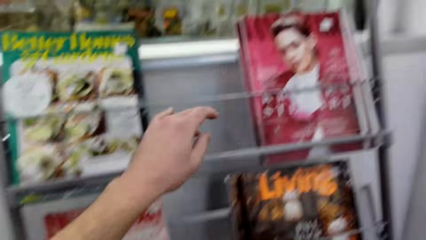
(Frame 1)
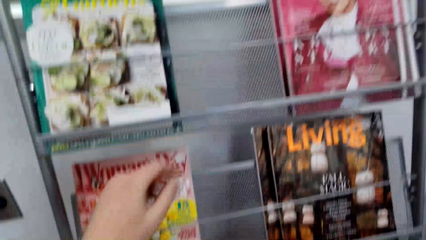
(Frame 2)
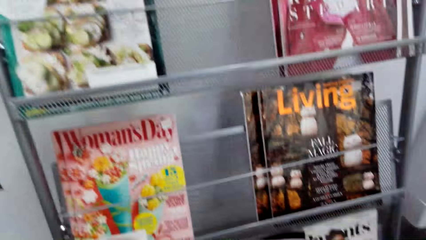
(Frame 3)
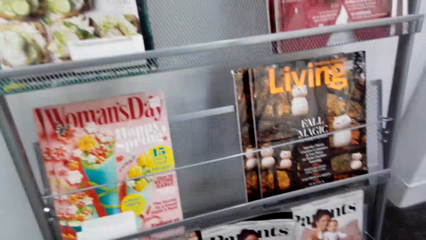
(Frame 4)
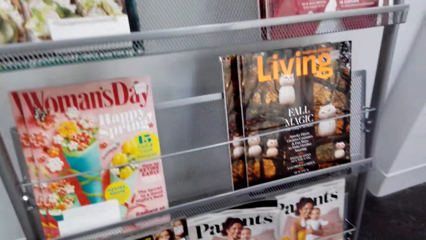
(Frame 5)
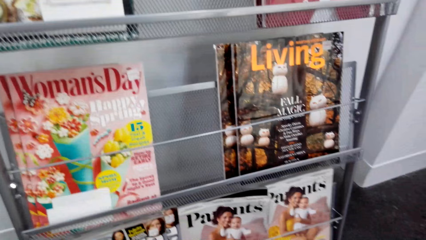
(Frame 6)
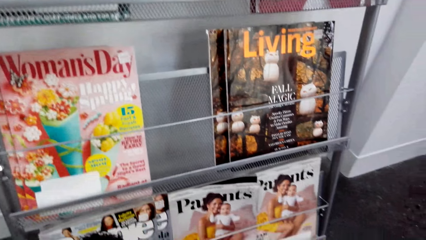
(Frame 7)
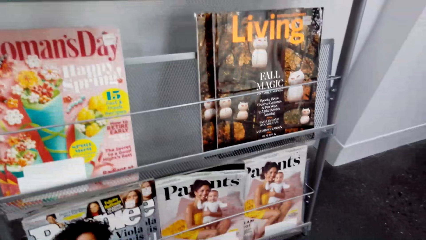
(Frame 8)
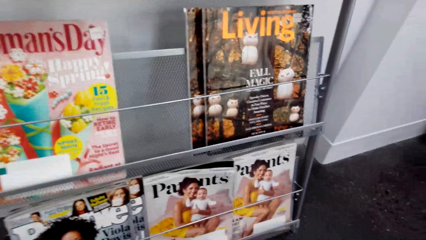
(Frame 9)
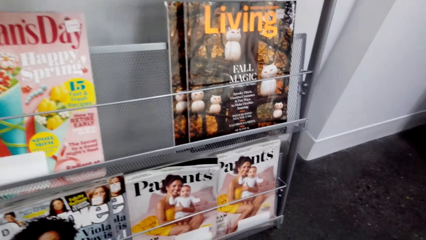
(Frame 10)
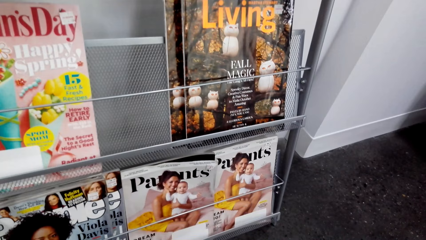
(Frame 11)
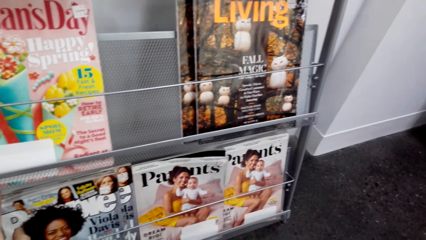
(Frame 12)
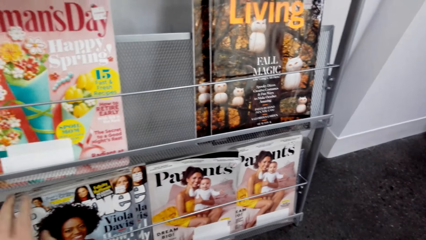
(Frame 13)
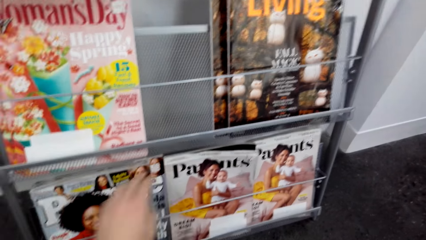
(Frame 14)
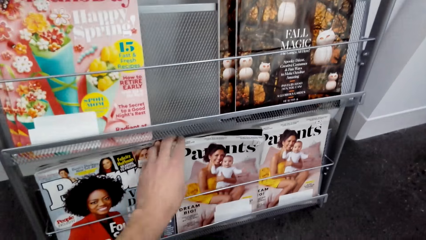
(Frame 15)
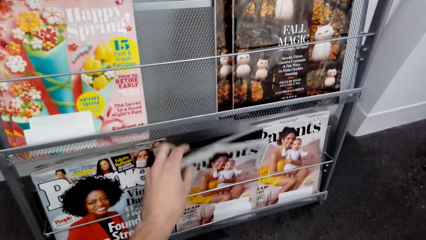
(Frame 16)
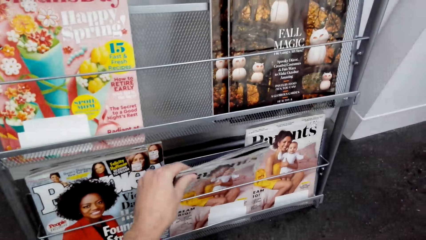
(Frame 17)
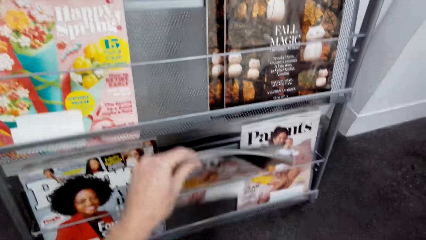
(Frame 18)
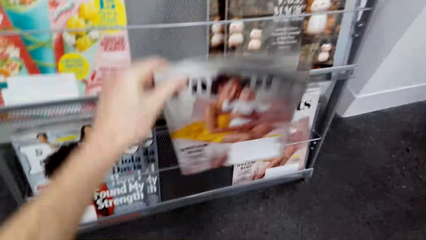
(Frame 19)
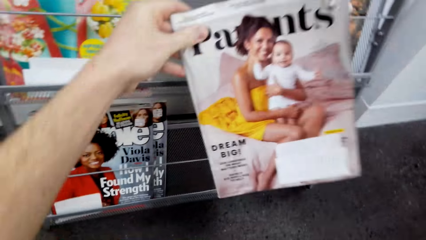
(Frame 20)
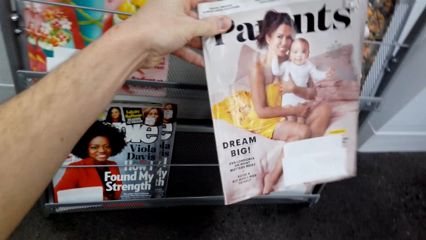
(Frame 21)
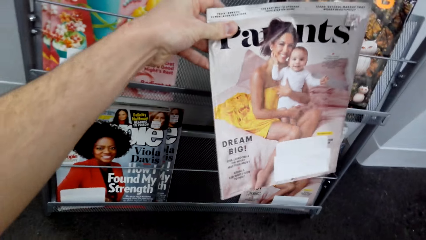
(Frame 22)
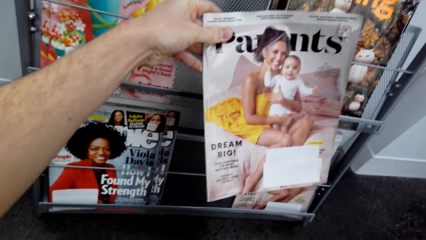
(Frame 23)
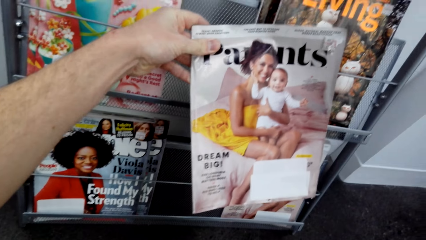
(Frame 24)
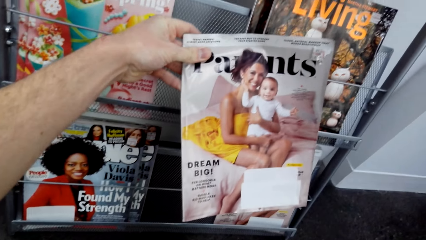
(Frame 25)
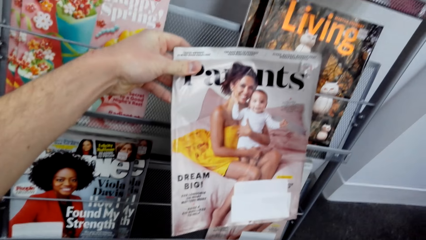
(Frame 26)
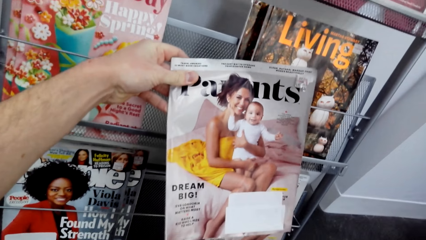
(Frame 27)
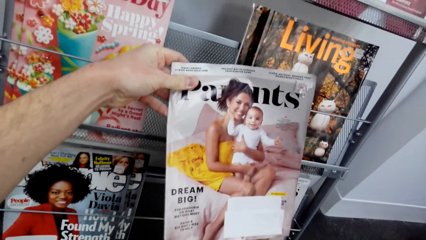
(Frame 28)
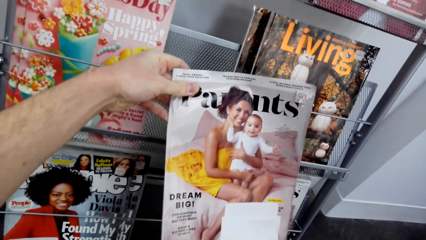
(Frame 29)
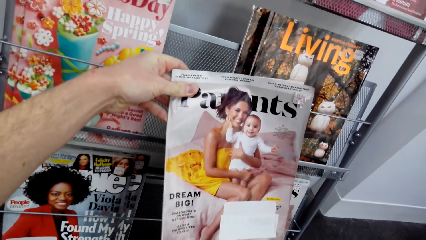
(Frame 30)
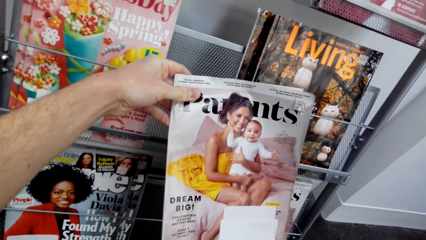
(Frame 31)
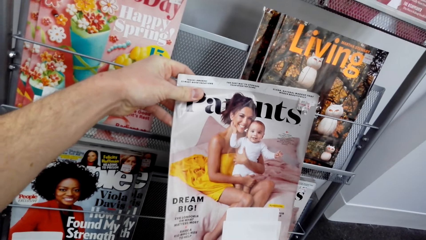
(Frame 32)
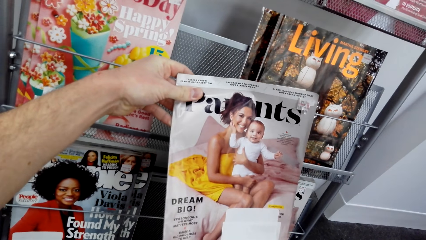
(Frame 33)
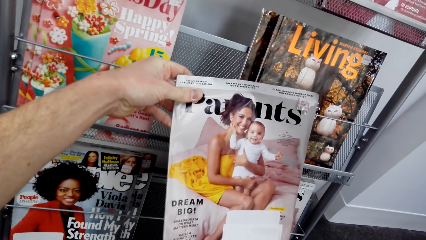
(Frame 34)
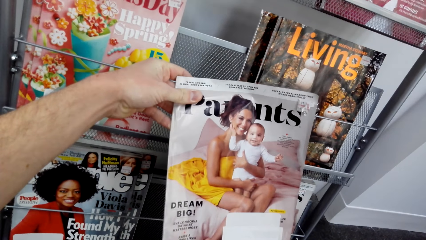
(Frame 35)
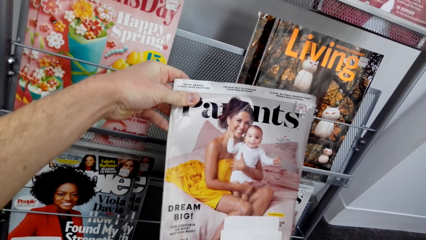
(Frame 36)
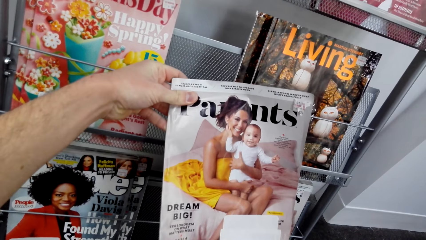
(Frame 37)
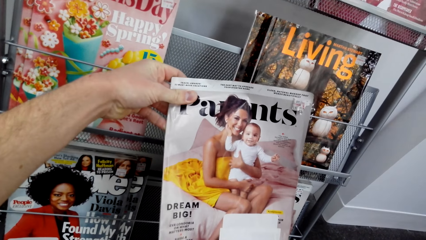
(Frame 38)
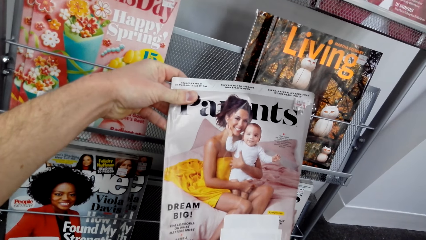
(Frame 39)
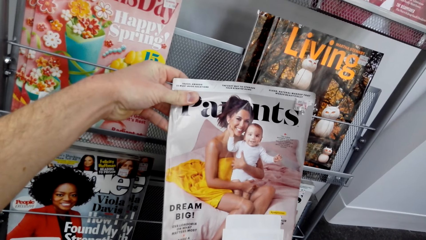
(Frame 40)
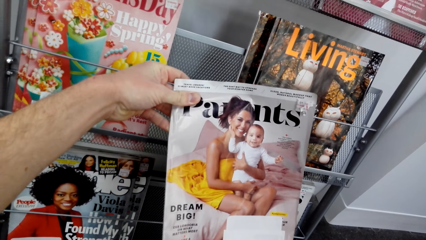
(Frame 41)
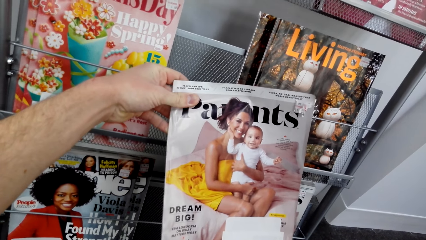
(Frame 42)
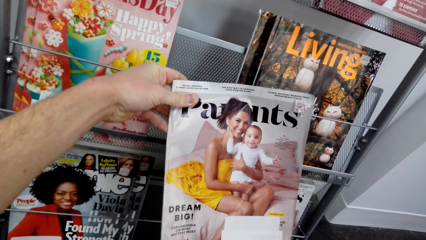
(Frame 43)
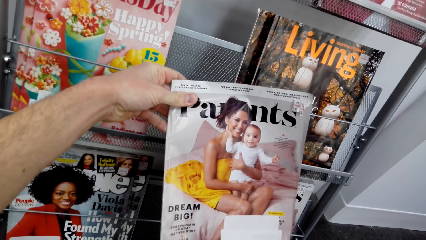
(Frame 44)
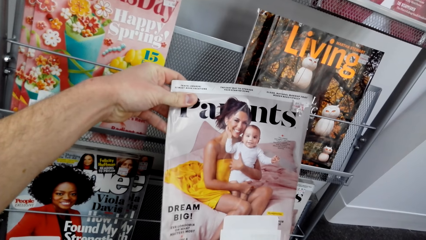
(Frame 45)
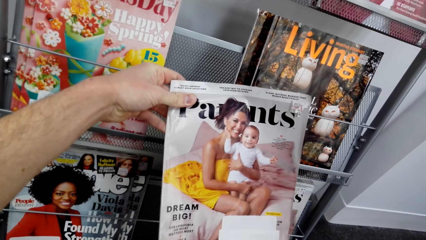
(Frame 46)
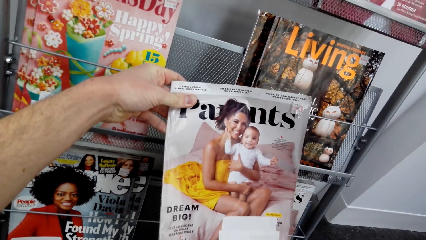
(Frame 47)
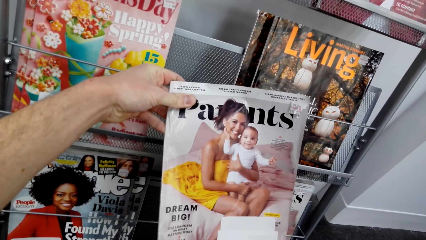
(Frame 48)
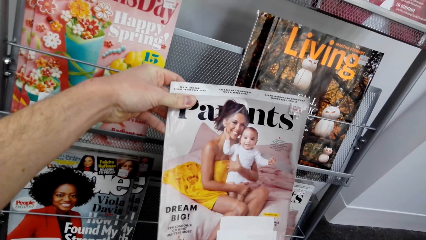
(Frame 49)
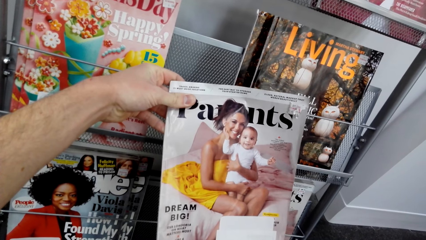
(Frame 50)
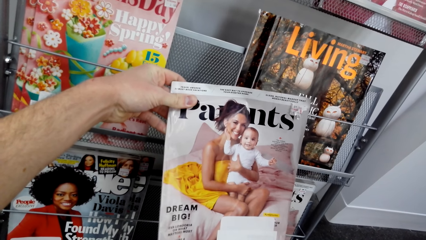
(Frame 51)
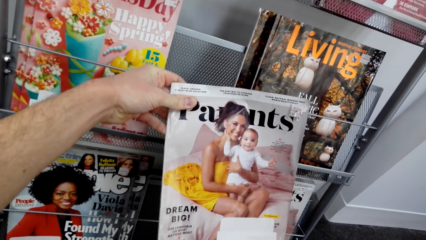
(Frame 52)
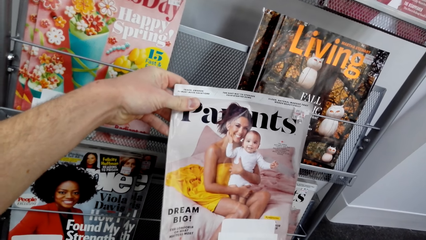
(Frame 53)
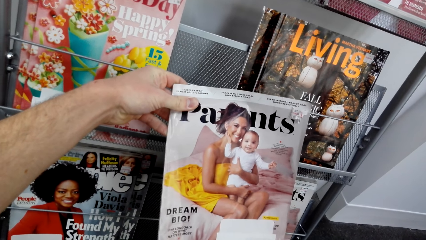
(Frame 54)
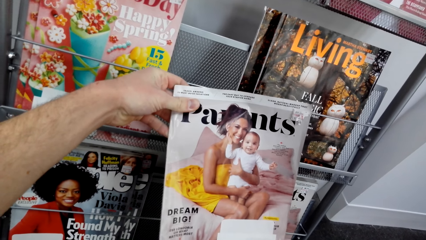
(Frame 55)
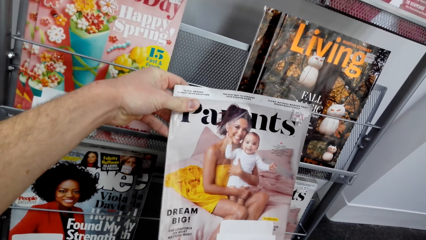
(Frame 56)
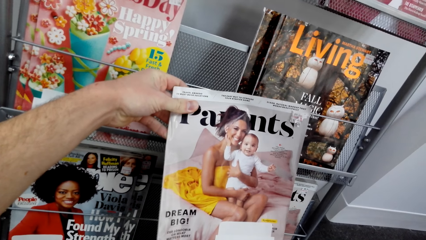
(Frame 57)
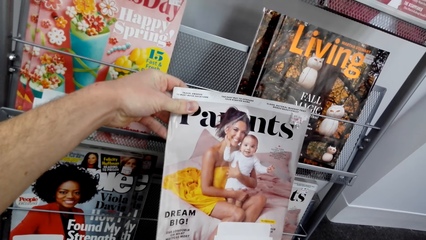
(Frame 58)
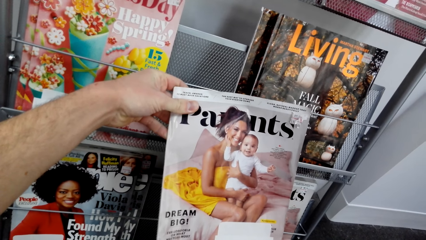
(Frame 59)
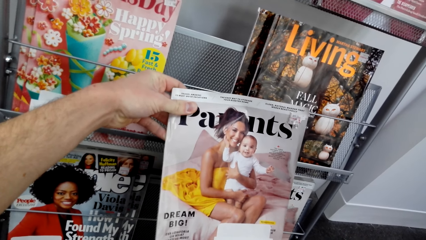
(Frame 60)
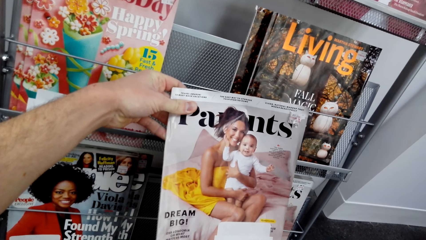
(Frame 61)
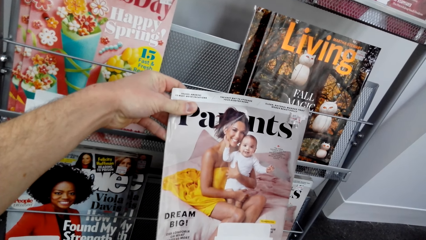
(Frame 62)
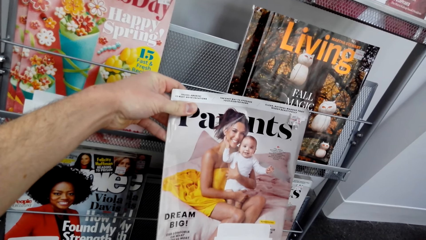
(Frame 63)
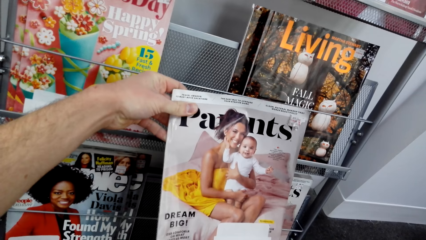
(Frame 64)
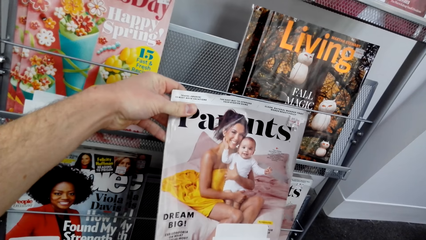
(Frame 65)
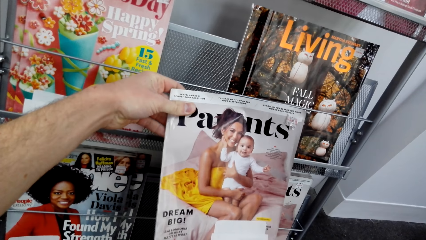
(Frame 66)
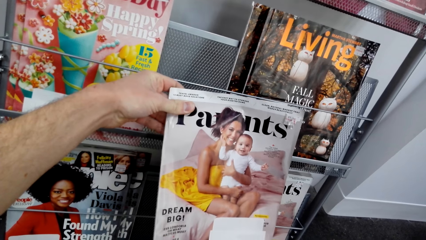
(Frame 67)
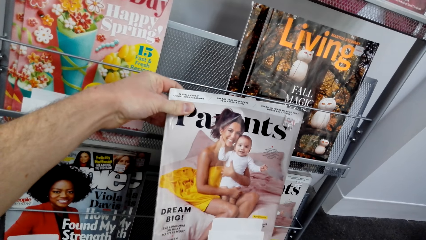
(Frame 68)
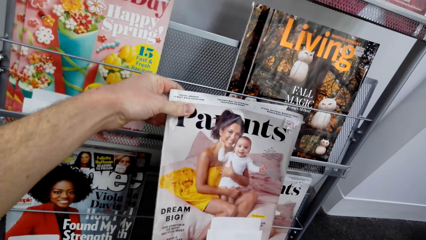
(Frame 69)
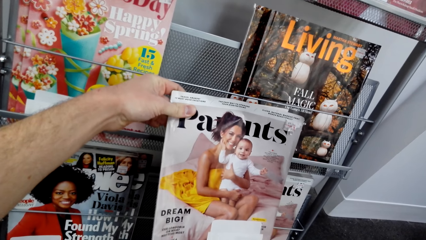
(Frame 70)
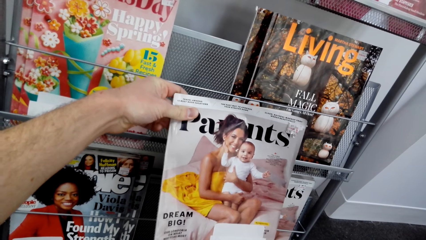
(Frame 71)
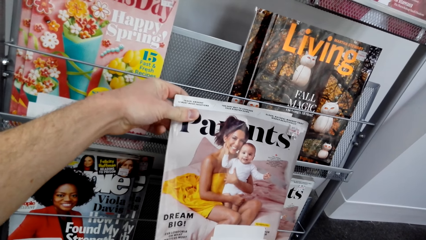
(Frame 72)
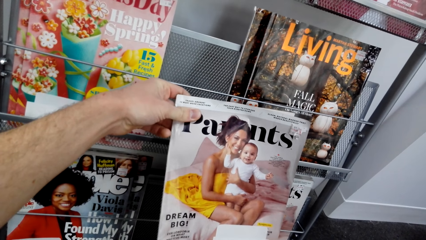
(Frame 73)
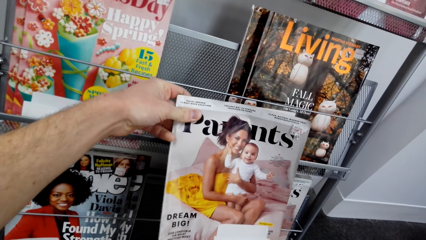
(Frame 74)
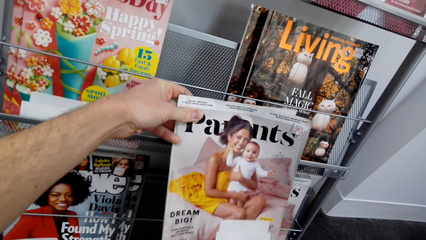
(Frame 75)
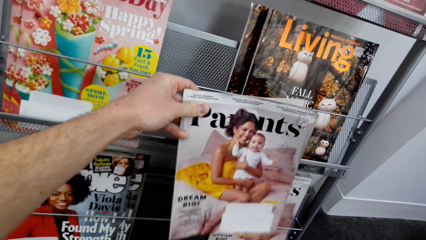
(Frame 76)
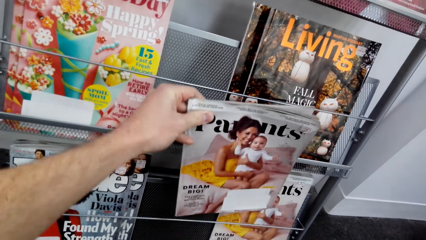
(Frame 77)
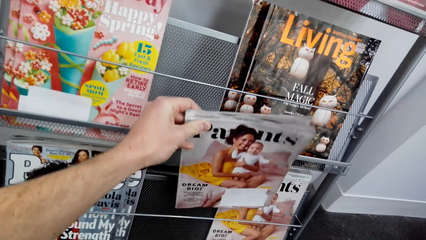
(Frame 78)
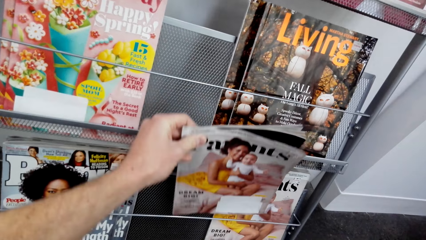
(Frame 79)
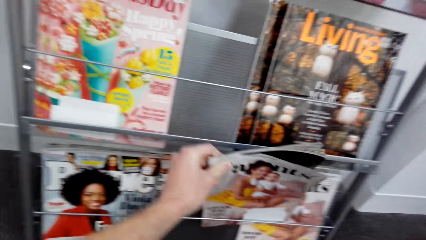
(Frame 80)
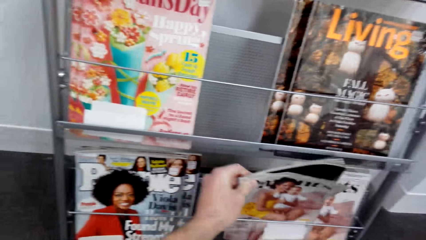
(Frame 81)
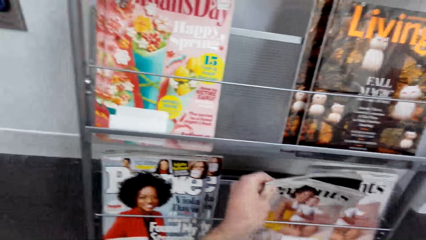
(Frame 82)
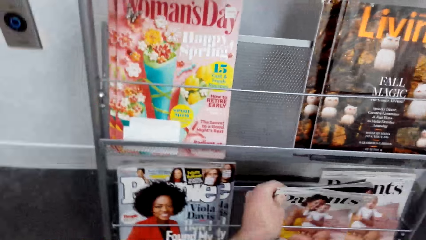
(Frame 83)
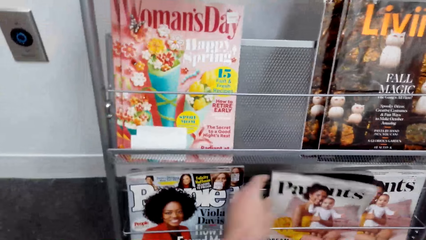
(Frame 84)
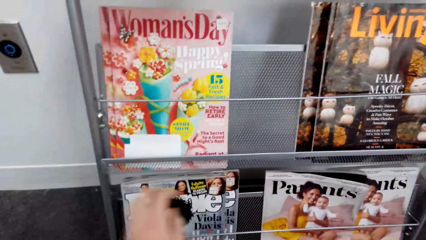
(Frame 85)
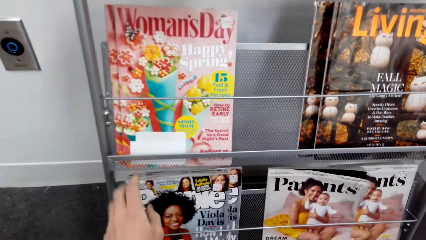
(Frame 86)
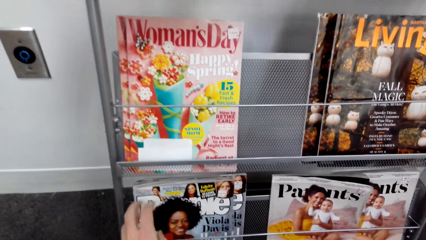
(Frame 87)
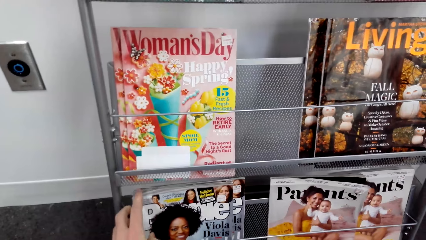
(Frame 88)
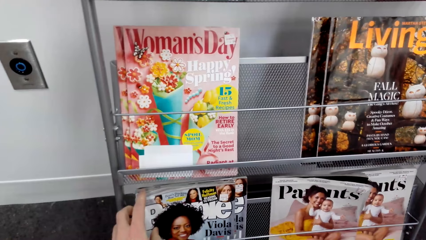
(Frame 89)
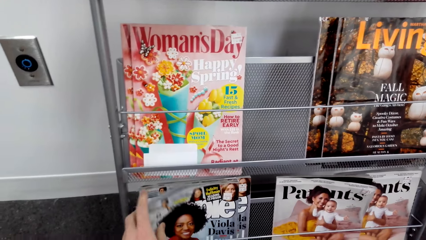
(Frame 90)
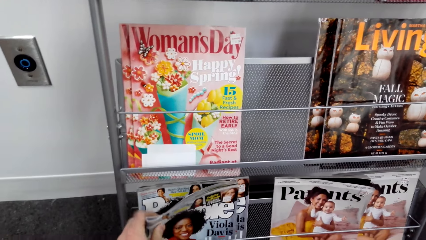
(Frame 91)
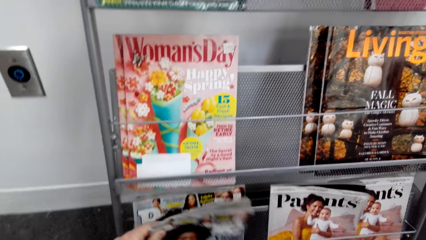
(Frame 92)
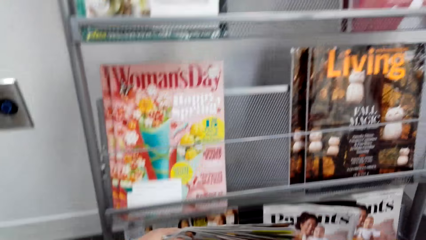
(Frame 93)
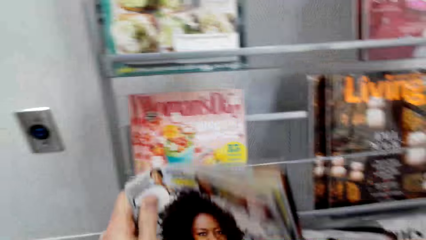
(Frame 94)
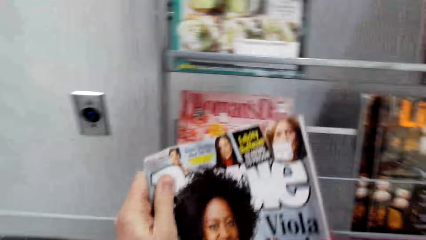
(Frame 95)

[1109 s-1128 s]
The camera wearer picks a magazine from the shelf. They look at the magazine. They put the magazine on the shelf. They pick a magazine from the shelf.
